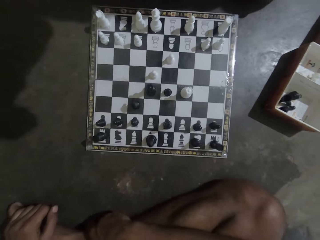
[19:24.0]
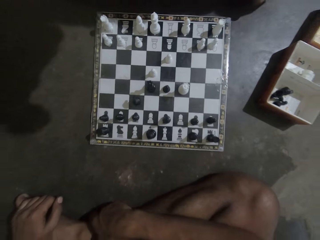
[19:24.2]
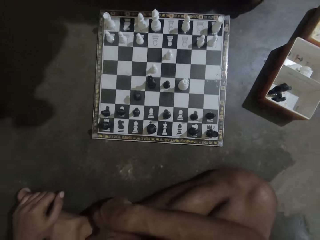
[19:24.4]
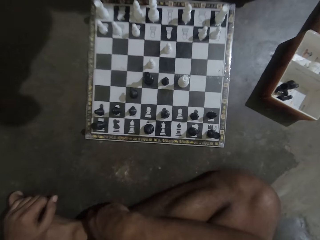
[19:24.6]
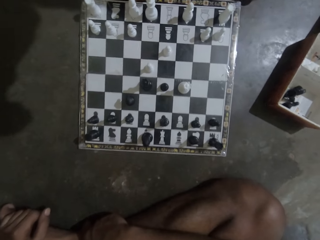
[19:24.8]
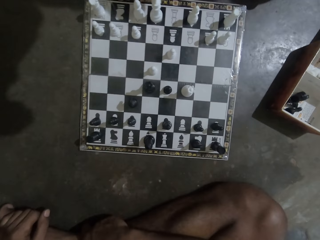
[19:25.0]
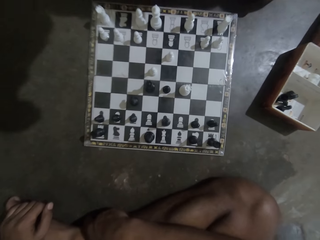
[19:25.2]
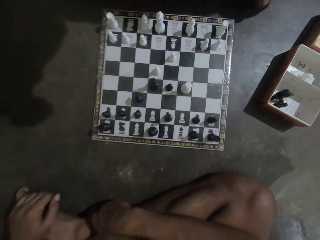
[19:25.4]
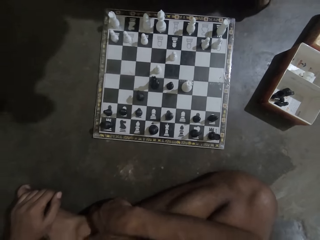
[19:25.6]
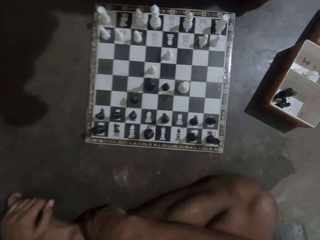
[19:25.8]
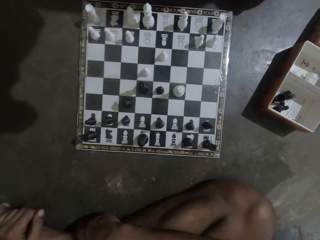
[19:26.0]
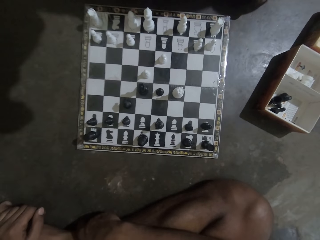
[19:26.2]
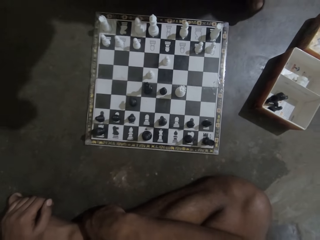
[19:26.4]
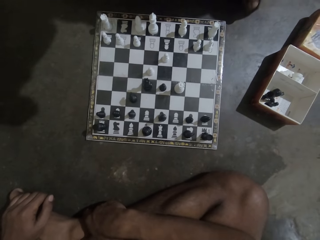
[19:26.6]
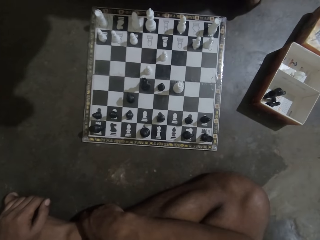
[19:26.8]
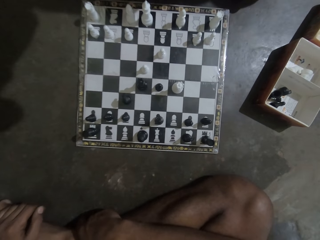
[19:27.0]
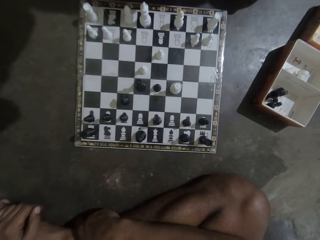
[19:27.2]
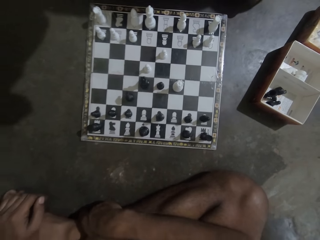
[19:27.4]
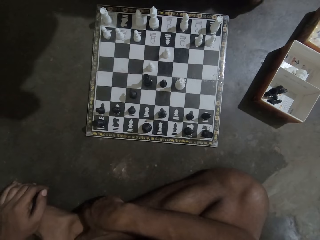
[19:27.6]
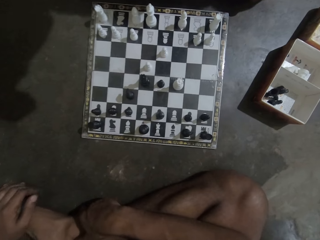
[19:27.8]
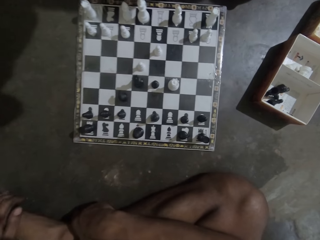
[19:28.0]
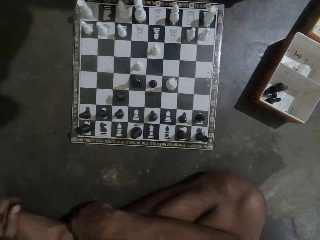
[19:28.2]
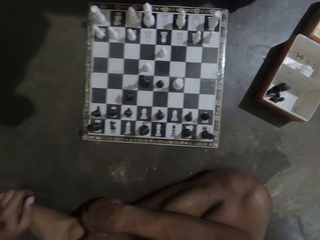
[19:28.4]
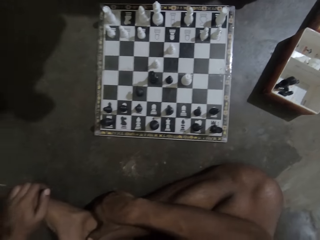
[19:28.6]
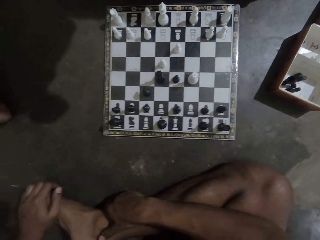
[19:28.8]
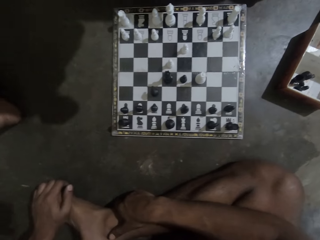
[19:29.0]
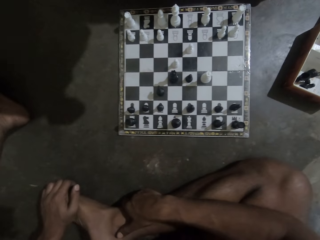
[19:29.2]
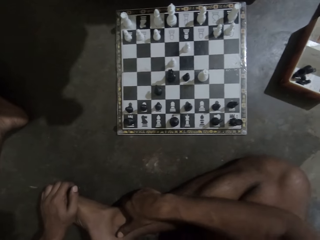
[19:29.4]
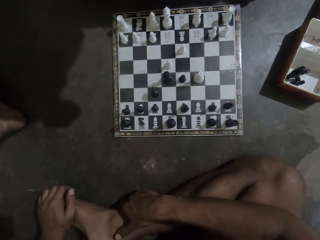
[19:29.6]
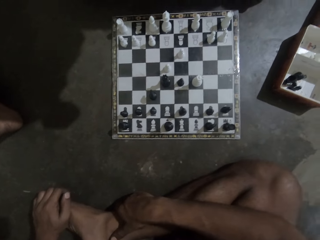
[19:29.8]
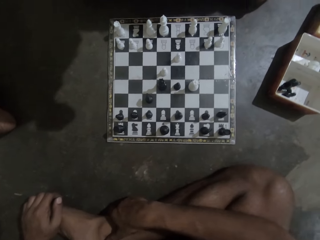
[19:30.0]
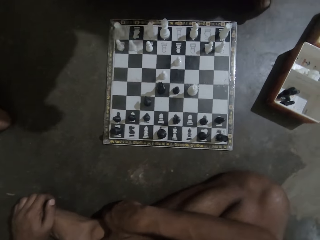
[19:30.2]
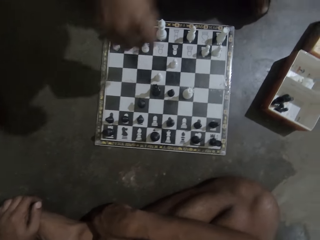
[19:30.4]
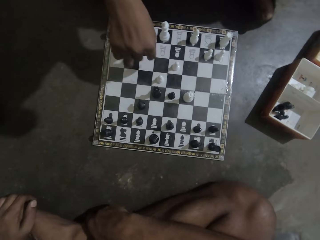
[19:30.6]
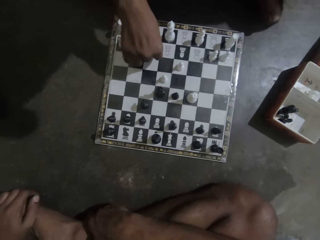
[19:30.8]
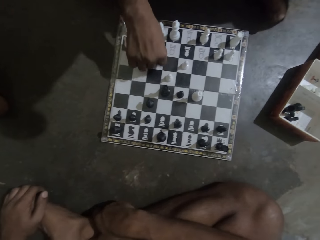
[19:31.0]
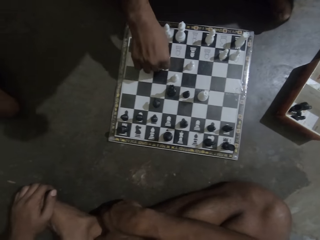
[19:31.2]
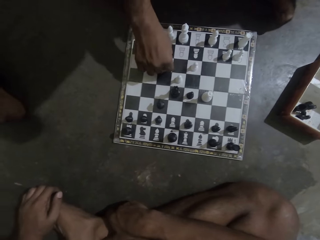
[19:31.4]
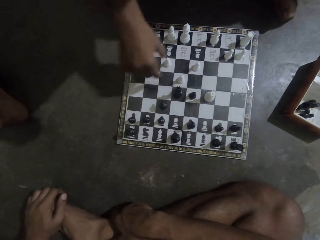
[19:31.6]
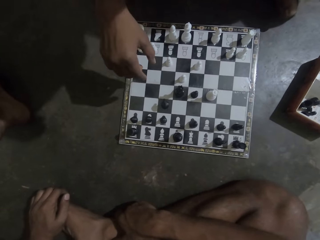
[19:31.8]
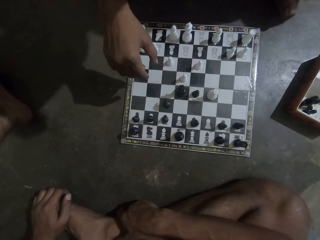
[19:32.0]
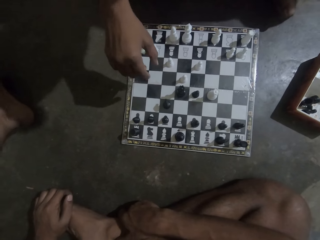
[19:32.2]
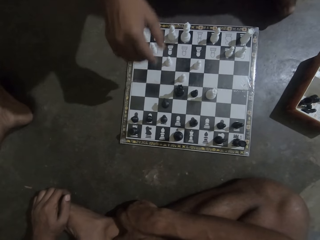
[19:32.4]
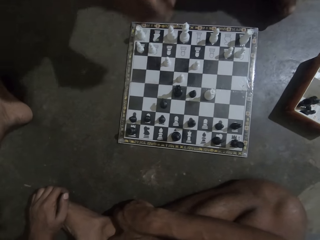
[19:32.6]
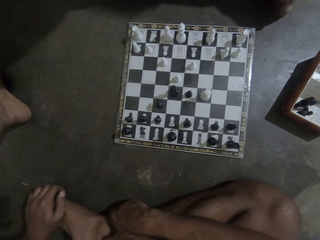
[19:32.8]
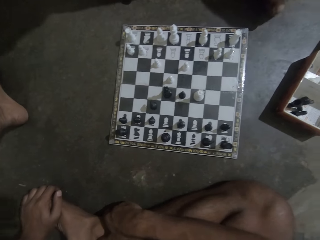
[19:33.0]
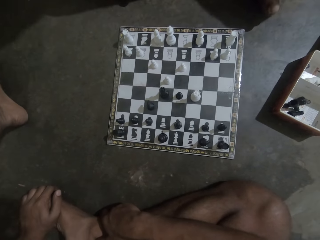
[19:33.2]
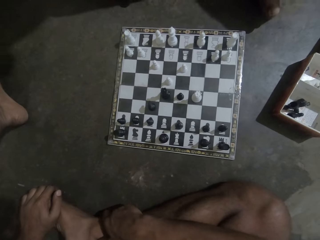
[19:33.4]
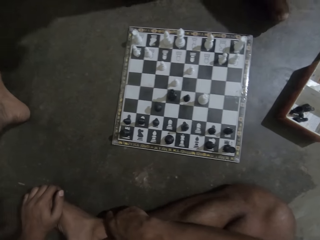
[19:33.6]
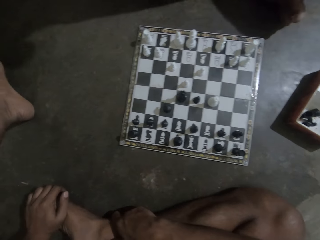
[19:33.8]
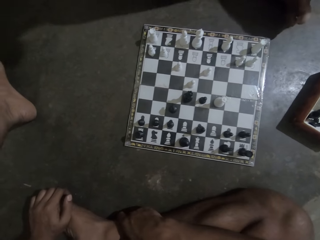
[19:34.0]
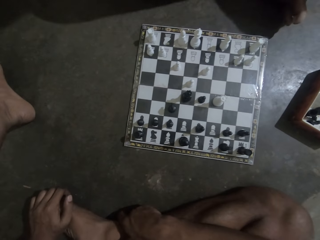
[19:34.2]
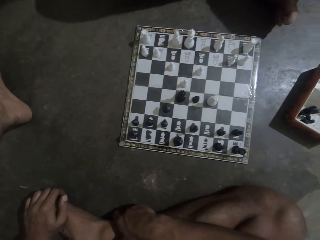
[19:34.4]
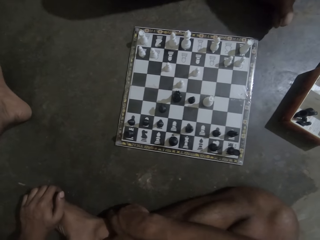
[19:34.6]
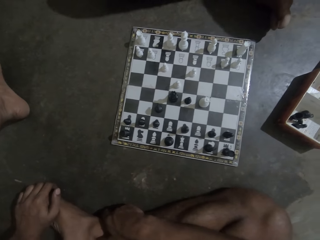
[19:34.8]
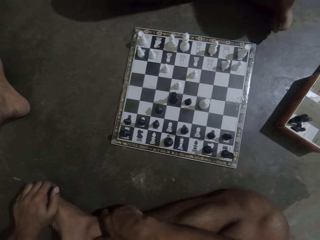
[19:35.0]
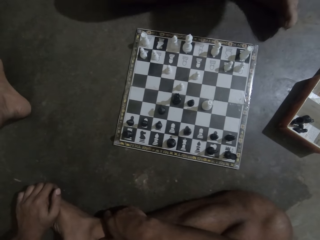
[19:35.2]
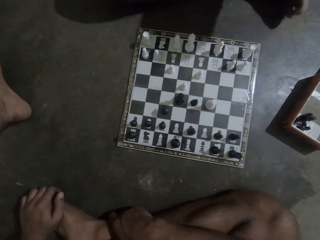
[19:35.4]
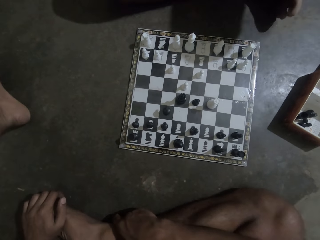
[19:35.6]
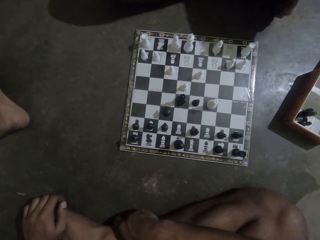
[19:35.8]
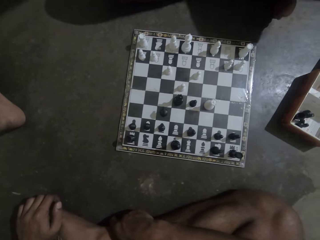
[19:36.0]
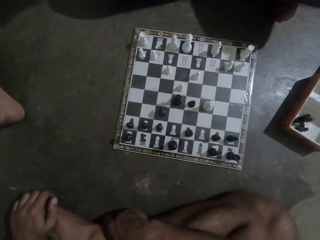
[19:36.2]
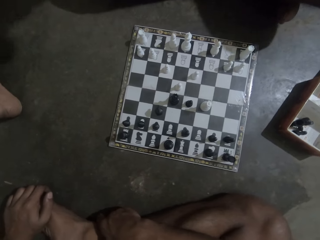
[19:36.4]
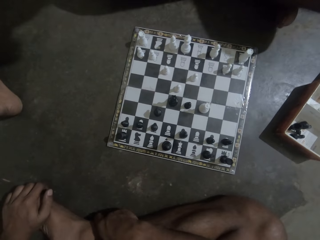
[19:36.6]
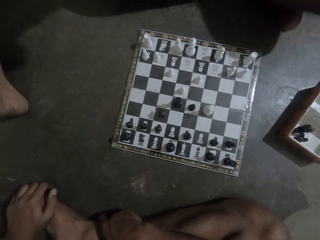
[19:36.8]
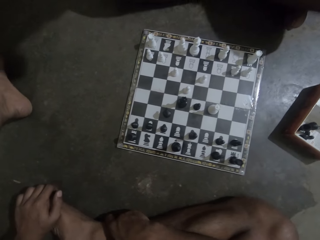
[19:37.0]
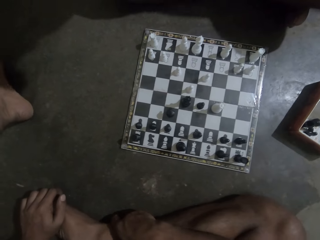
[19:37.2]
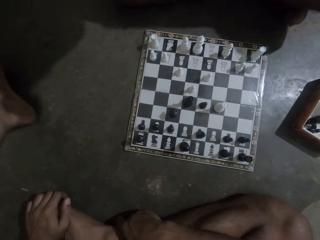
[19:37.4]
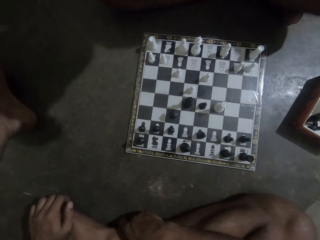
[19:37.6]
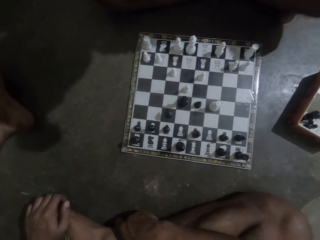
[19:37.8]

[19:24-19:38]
A person moves a white chess piece on the chess board. The camera wearer stares at the chess.

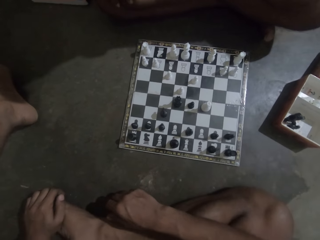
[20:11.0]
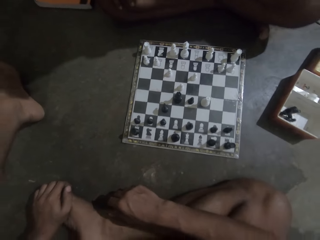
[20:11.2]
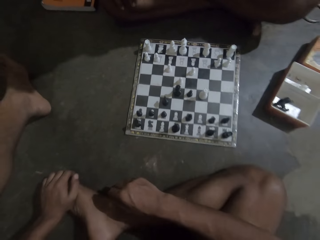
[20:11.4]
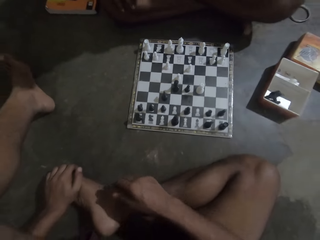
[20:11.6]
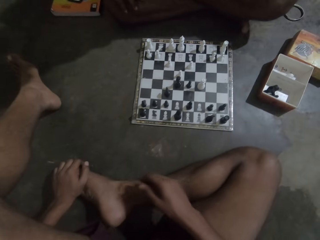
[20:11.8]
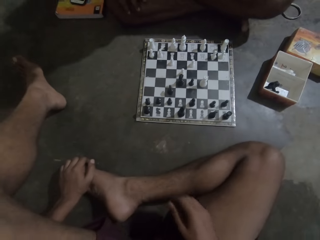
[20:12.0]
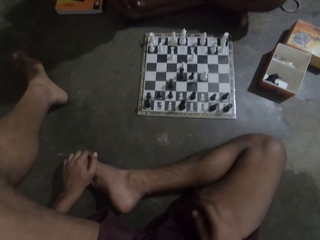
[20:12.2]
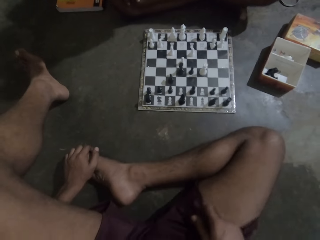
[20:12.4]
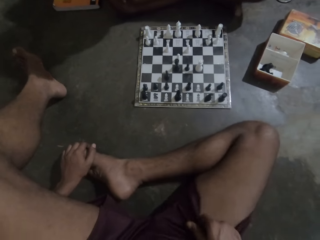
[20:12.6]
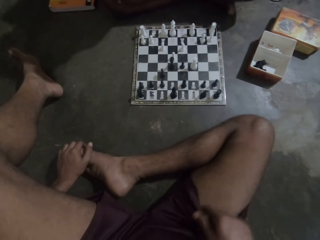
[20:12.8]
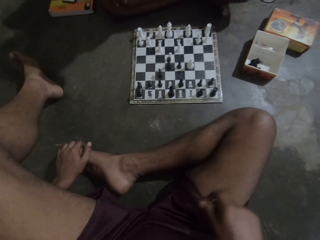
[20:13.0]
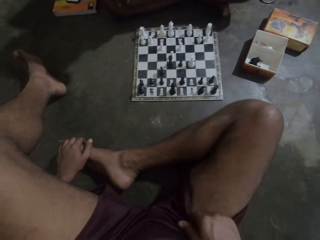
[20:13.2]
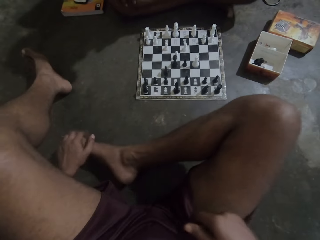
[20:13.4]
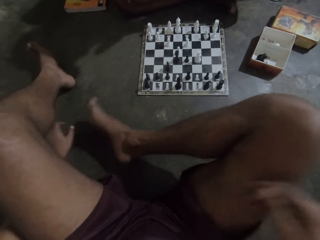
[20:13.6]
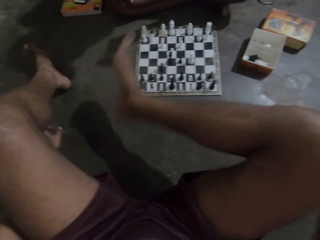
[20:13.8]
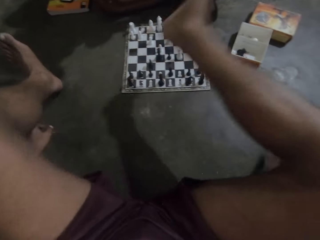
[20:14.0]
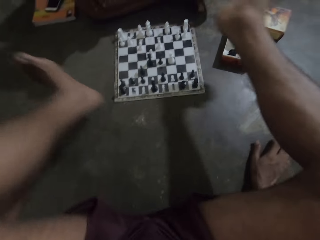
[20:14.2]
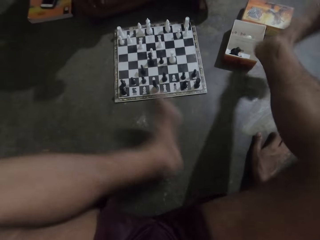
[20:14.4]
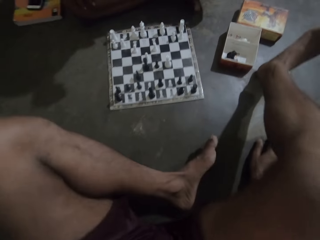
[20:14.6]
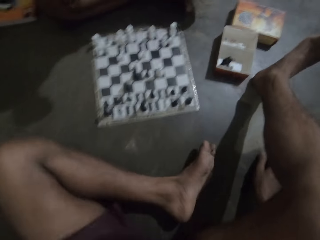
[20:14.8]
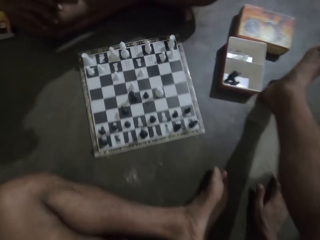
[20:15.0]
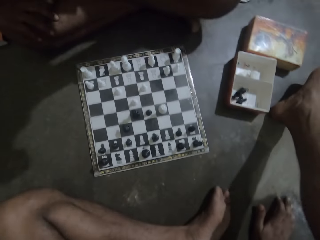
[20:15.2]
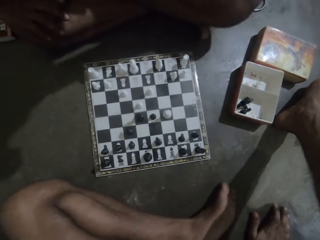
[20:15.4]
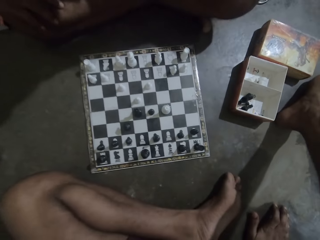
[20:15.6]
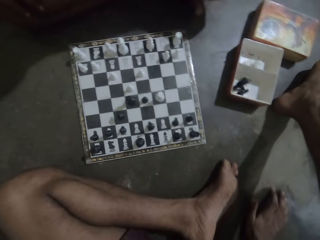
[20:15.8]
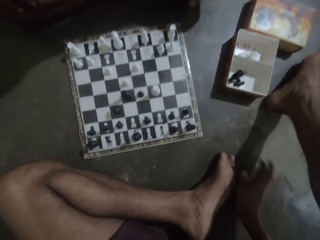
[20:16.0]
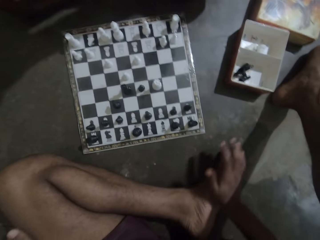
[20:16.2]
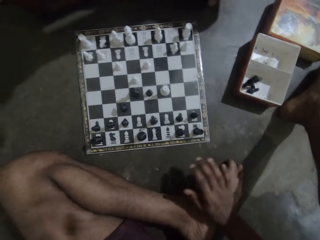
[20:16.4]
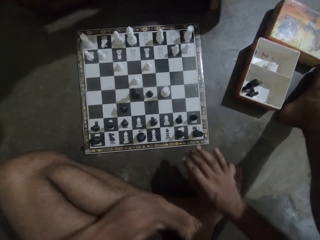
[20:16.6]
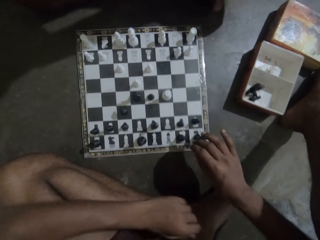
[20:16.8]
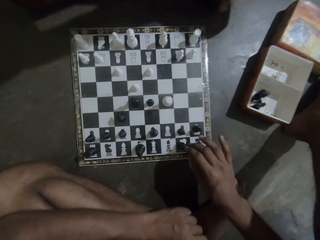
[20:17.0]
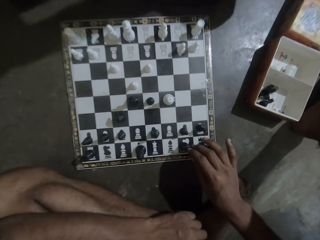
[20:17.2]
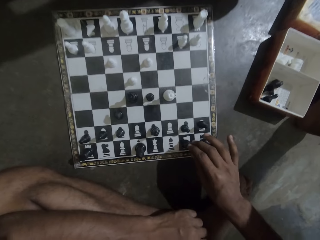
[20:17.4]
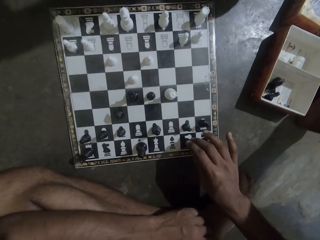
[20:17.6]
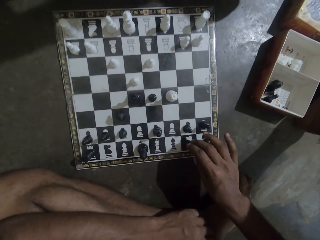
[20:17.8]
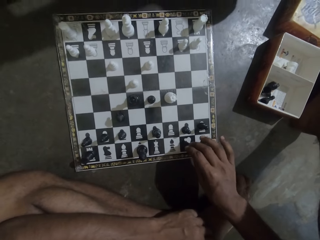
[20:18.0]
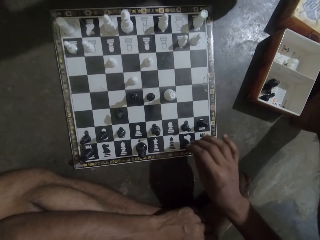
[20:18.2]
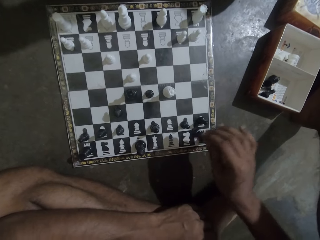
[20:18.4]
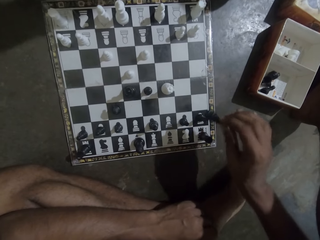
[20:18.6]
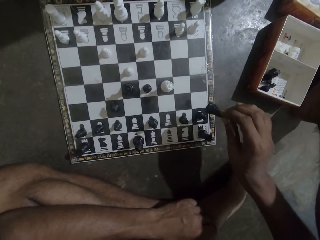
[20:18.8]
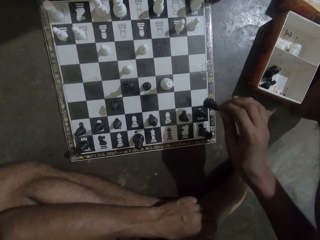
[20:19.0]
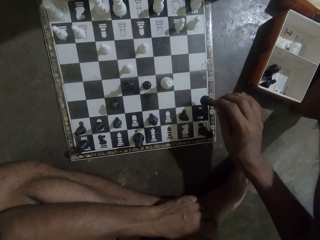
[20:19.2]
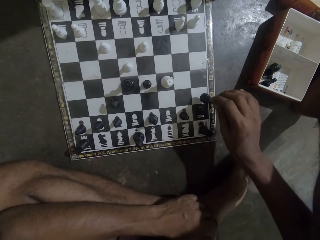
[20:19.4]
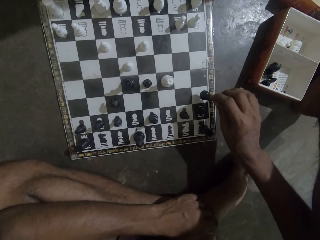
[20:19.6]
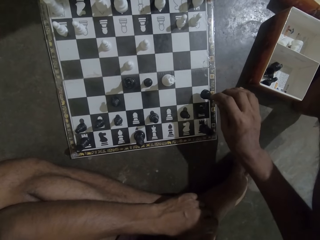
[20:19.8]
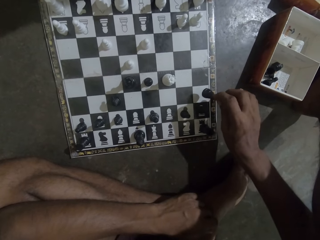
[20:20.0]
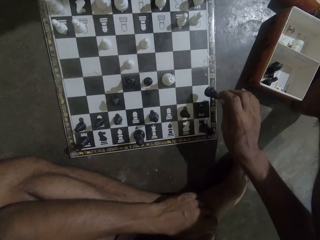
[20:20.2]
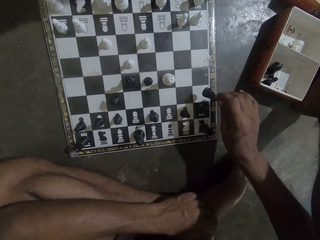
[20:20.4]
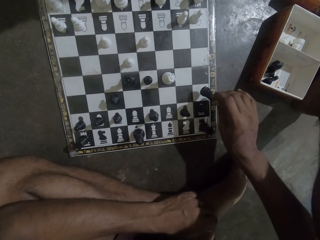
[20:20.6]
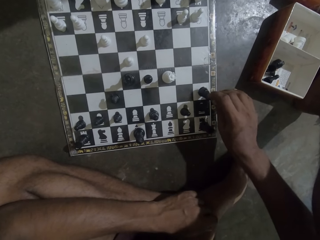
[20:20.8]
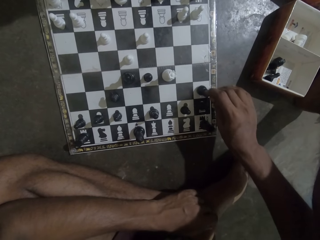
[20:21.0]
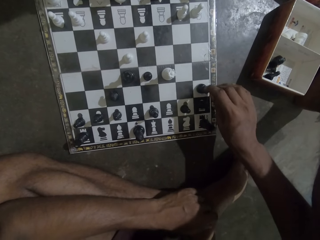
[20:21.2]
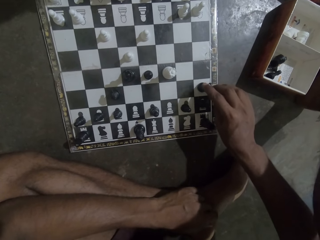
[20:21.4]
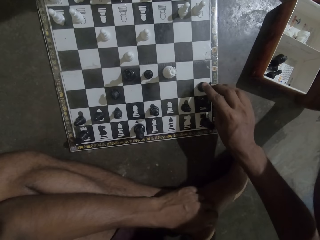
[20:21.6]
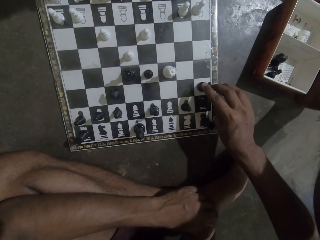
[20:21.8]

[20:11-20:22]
The camera wearer scratches himself. He changes position. He moves his legs. He moves the chess piece. He picks up a black chess piece on the chess board.
